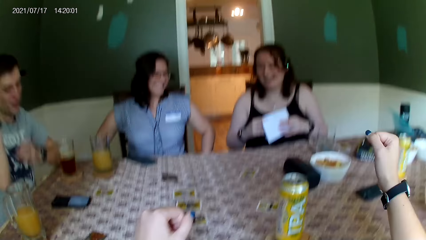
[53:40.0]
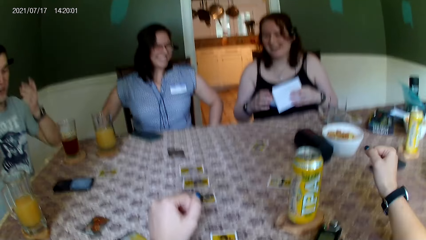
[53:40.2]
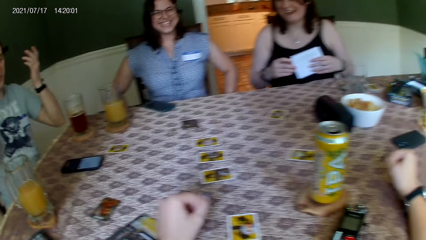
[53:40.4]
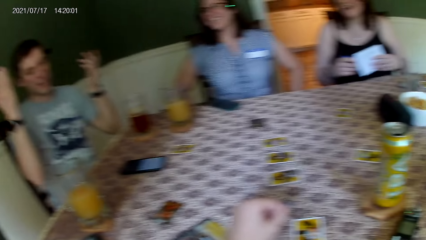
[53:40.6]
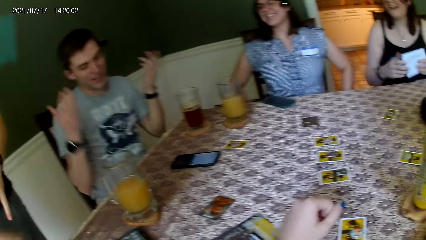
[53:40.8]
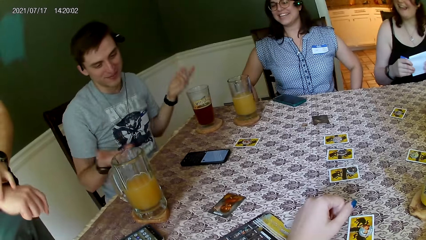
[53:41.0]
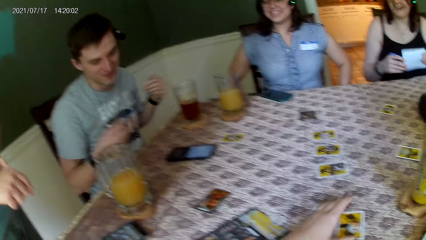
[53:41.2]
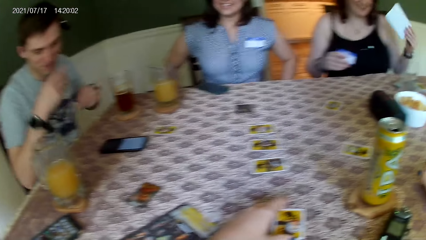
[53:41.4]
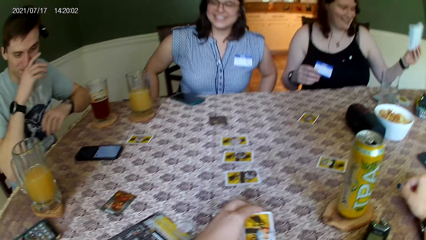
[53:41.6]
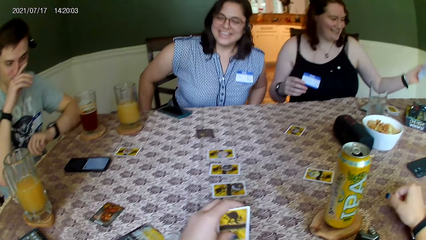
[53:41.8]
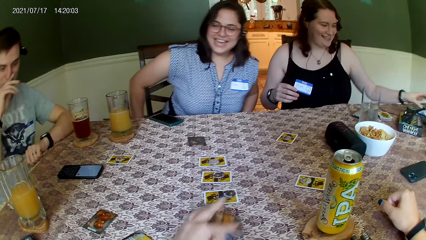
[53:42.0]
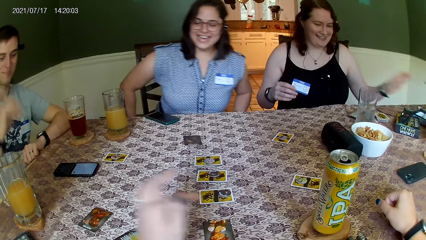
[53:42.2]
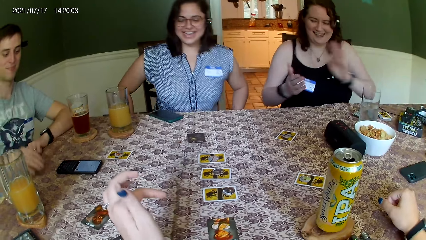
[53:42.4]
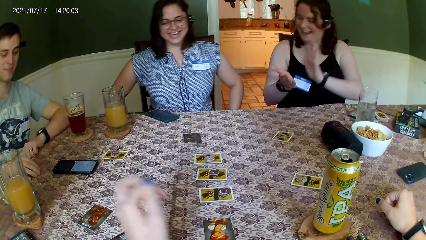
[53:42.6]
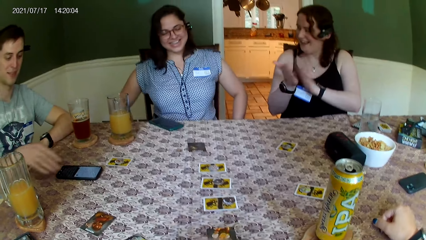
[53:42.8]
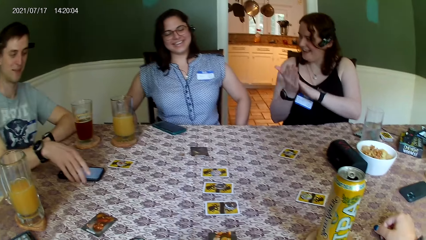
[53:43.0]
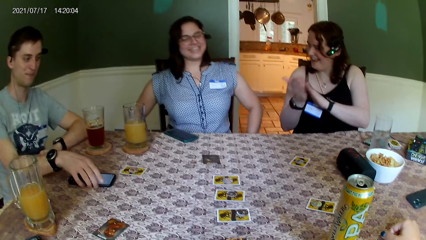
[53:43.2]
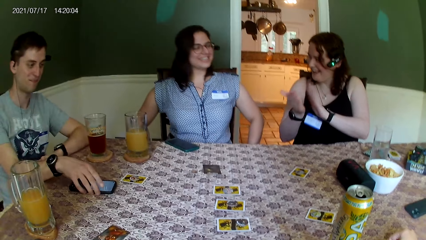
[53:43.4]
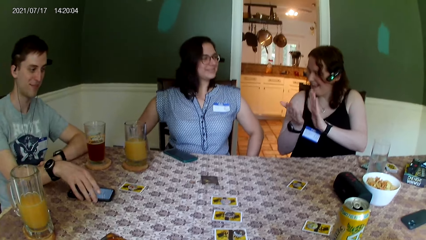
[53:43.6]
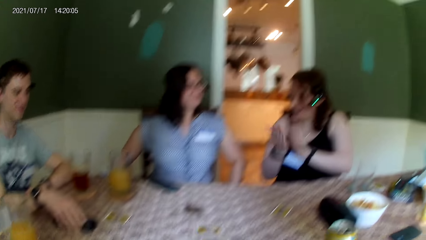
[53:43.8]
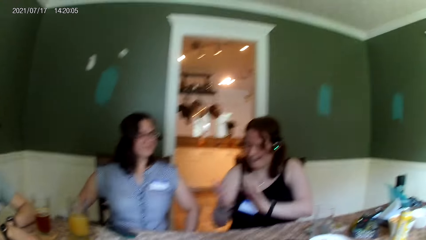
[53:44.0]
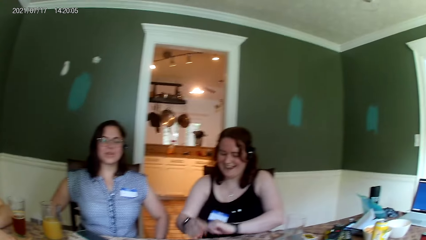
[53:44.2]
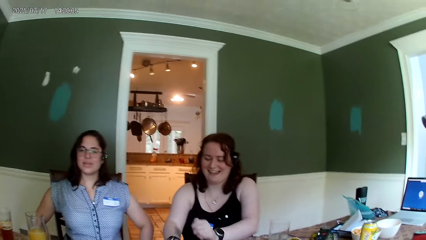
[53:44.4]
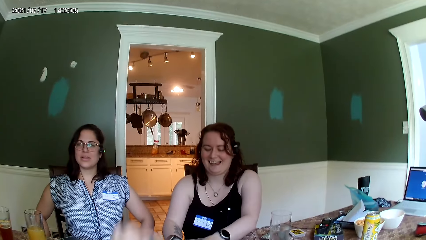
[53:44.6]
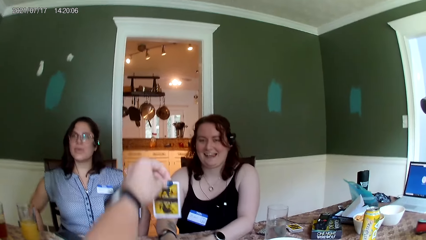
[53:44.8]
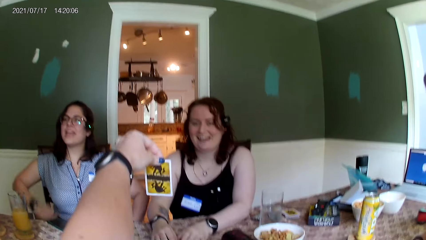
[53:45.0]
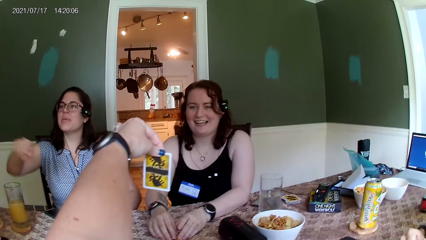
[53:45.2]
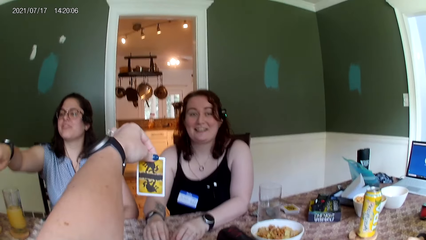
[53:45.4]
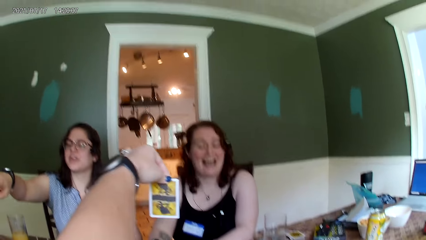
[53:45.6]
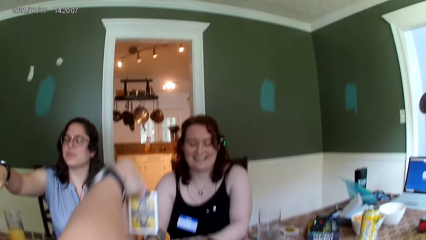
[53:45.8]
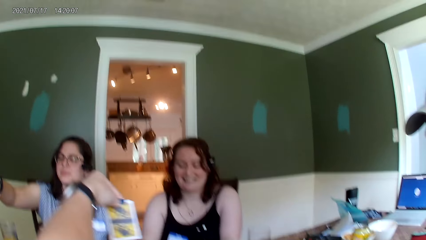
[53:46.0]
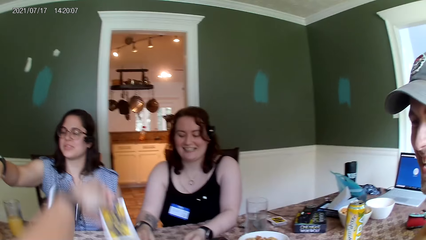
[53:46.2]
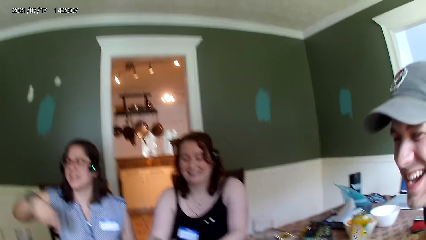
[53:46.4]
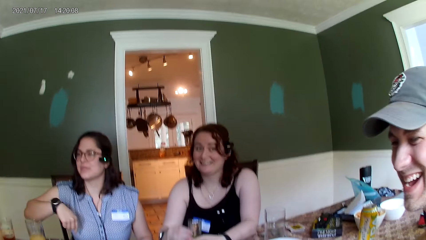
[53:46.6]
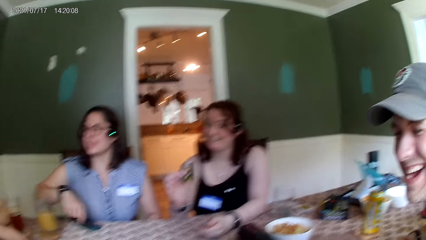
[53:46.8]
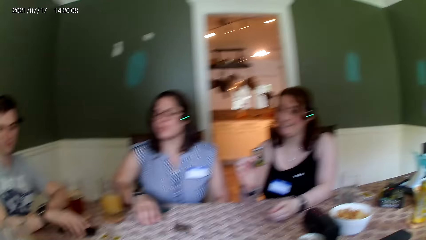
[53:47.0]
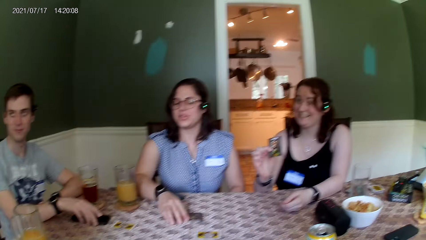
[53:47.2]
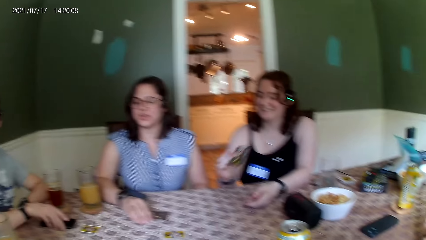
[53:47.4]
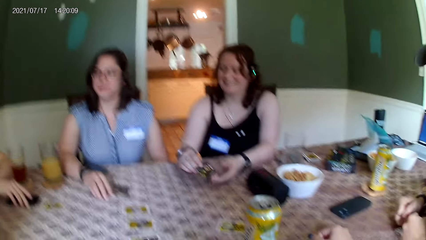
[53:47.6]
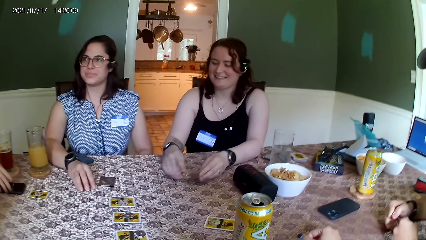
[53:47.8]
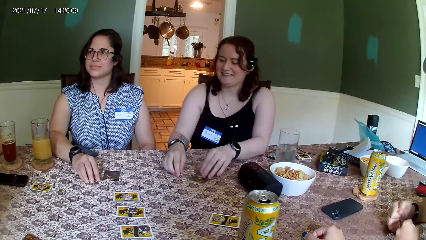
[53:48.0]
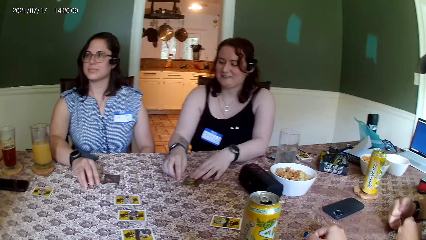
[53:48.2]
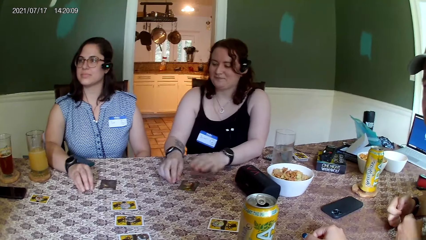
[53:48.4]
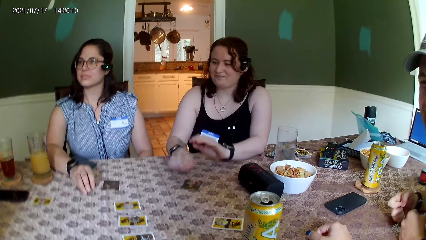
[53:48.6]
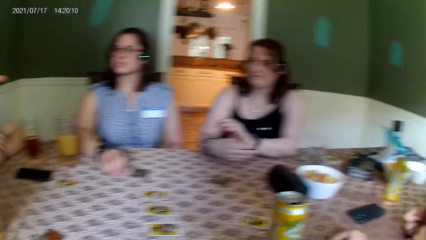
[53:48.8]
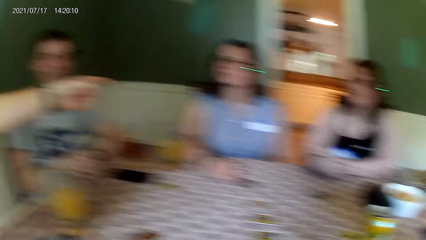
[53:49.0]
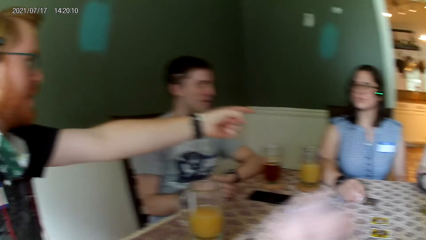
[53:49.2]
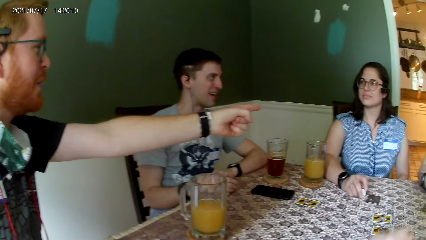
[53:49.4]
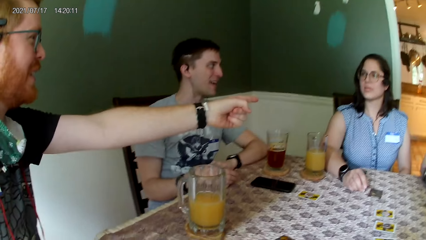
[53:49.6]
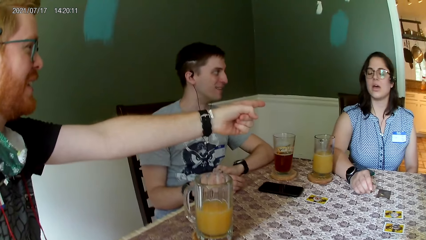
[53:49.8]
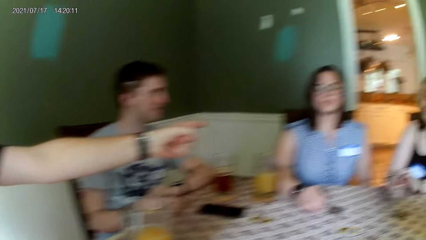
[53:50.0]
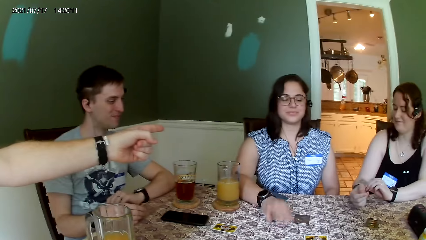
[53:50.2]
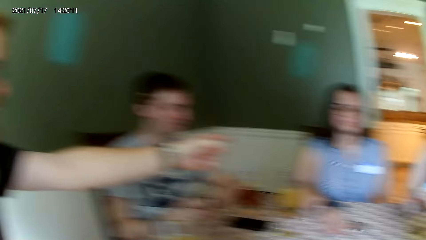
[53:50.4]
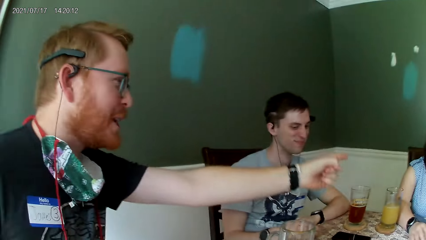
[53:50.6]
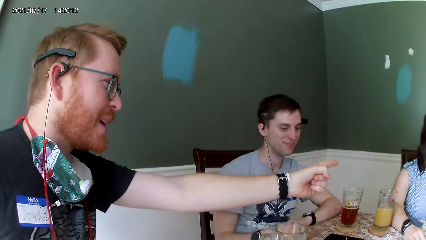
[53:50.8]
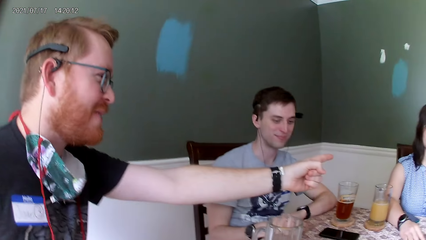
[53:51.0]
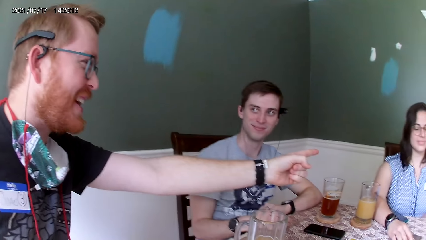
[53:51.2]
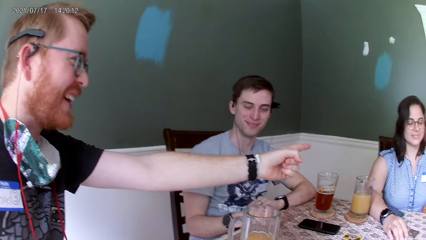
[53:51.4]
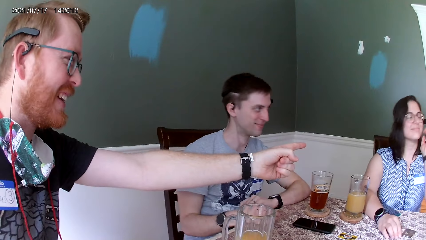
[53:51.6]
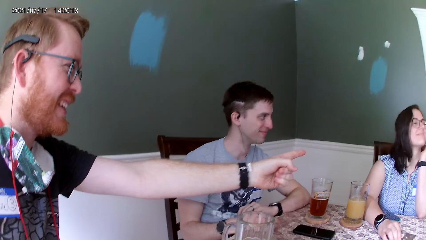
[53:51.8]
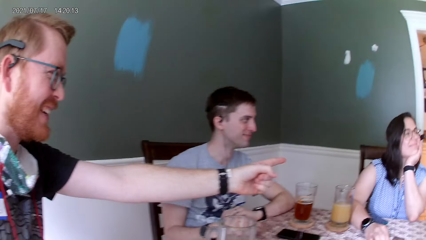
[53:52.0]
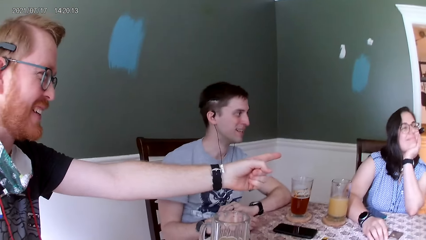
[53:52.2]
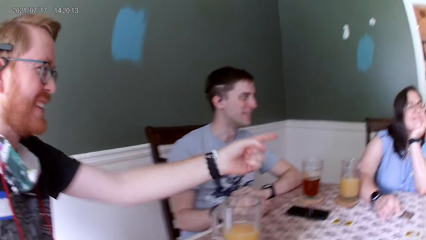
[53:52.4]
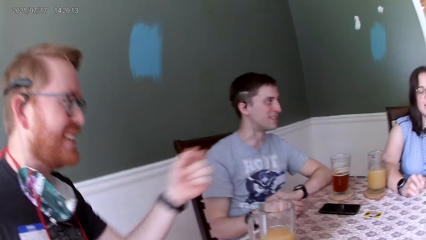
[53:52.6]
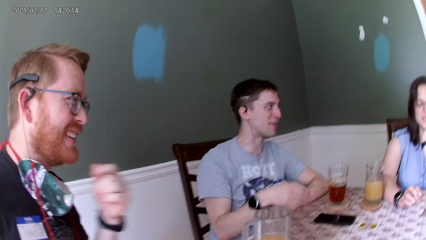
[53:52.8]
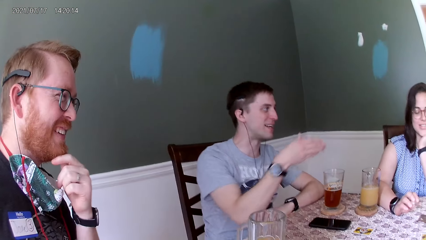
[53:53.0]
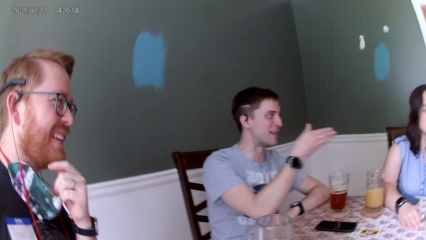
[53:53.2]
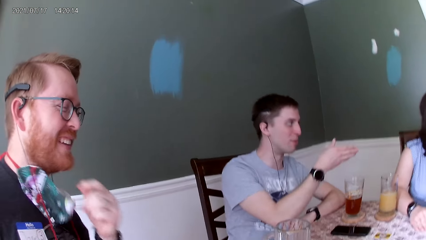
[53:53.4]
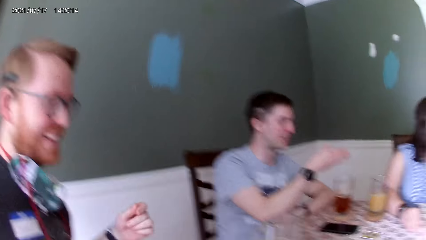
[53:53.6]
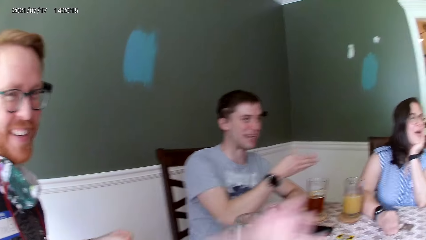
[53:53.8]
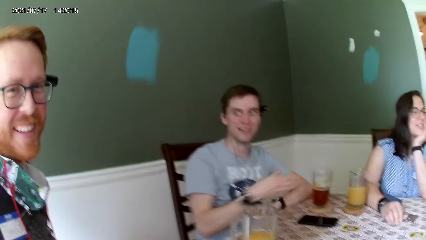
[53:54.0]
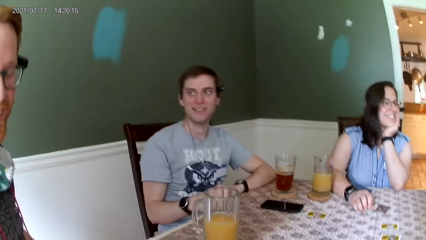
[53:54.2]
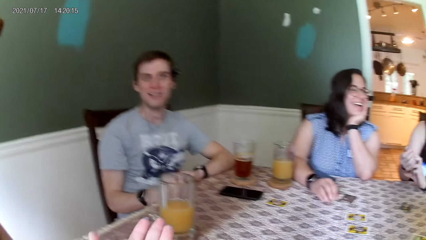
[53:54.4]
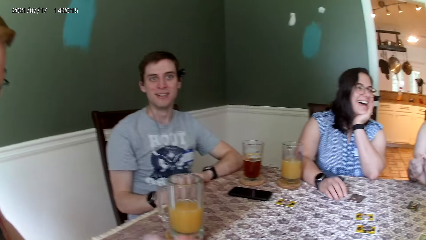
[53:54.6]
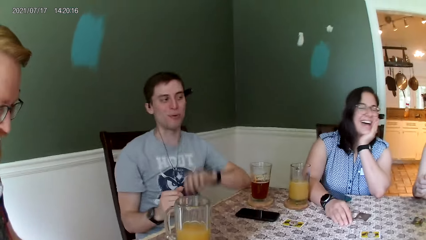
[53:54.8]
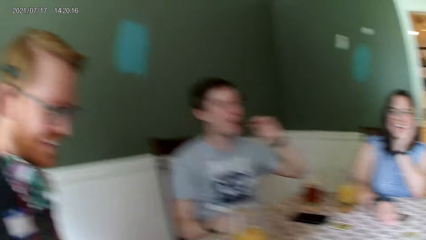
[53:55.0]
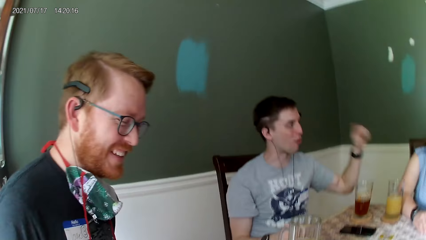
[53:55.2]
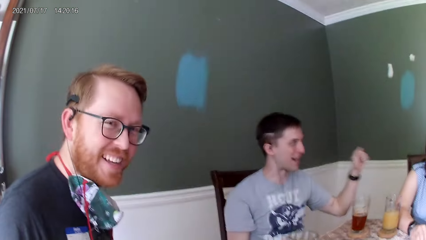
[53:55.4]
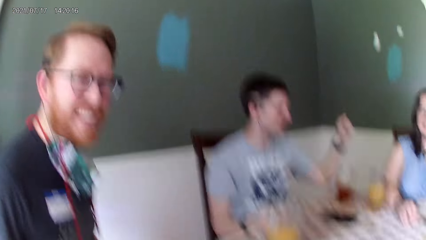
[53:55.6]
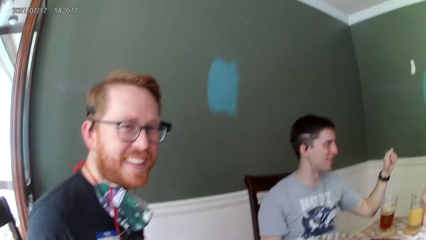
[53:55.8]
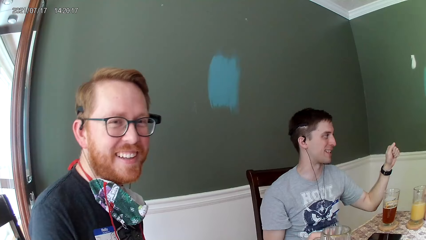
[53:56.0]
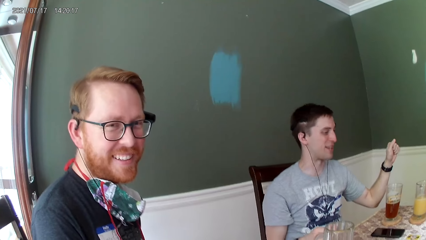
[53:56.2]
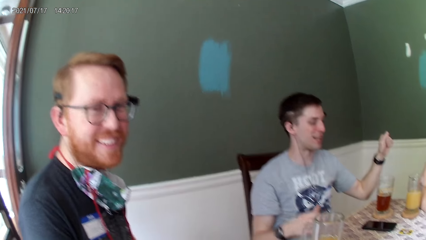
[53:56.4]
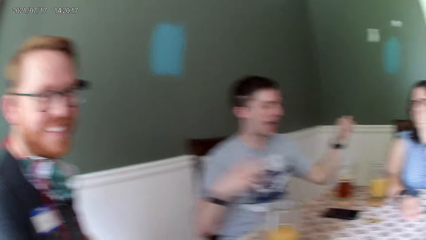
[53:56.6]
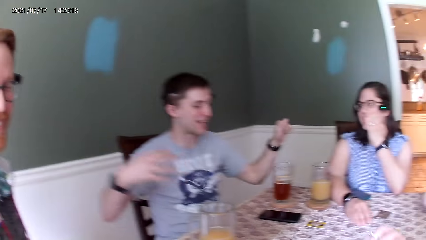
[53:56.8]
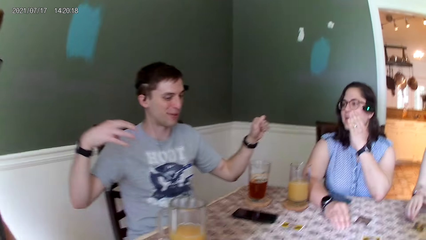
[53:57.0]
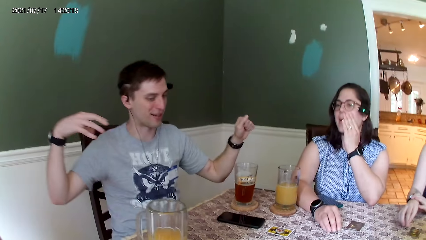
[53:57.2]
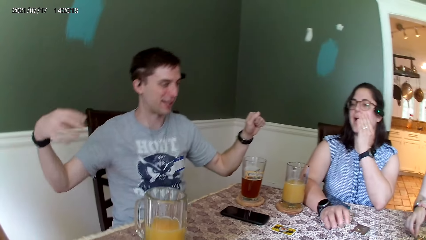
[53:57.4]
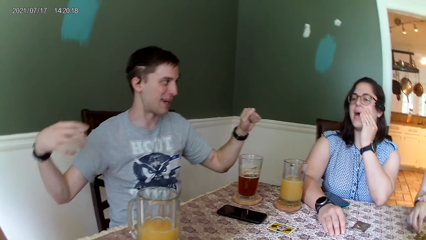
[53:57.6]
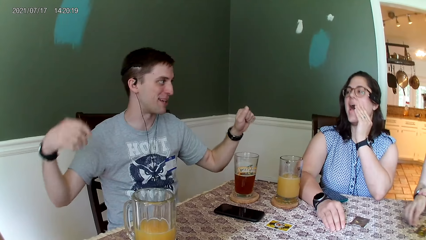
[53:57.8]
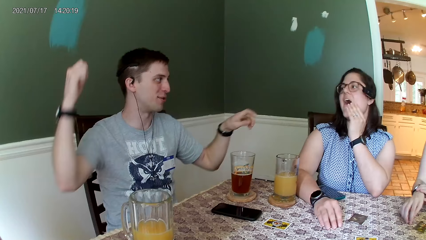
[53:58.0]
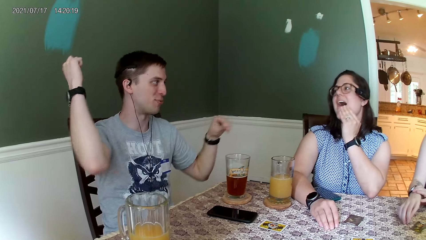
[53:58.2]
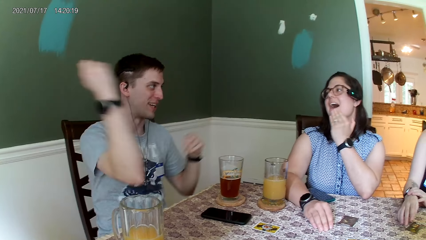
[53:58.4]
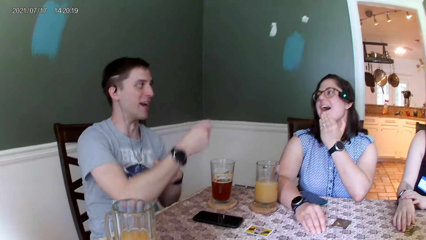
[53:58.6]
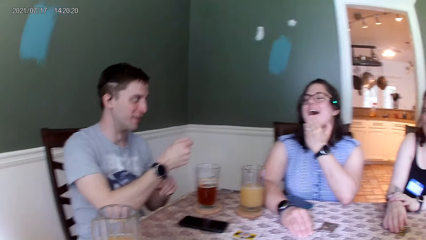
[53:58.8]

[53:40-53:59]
The camera wearer takes a card from the table. A woman claps her hands. The camera wearer shows the woman the card in her left hand. Another woman interacts with a man and a second man. The camera wearer speaks to the first man.
